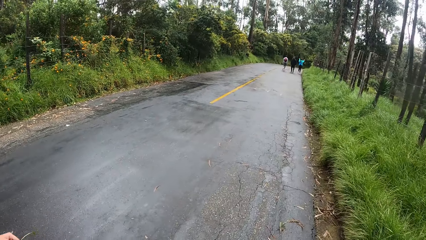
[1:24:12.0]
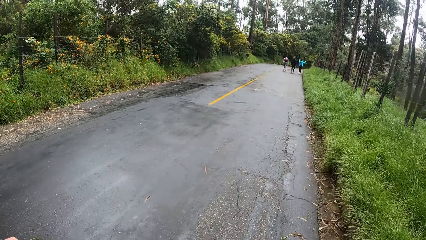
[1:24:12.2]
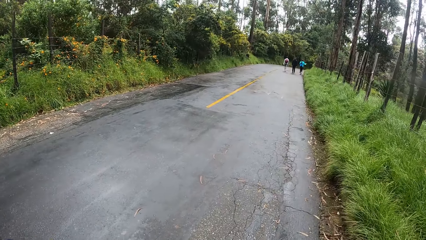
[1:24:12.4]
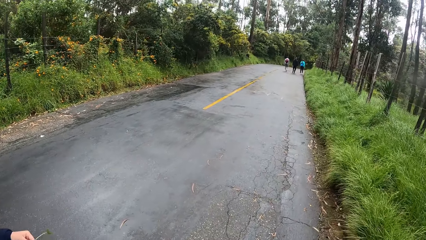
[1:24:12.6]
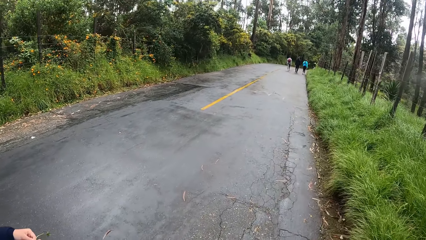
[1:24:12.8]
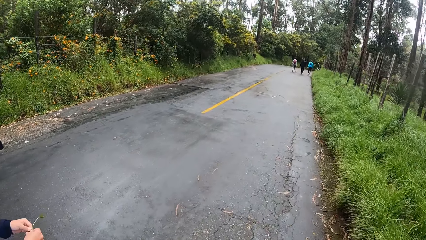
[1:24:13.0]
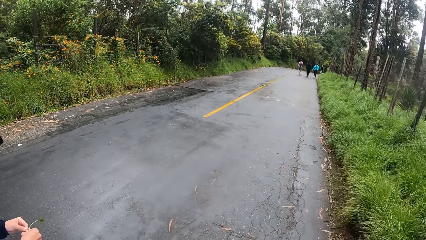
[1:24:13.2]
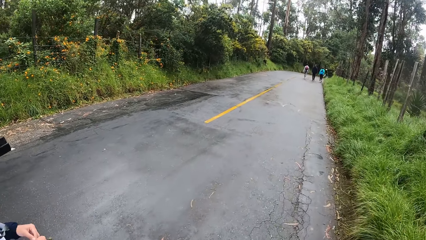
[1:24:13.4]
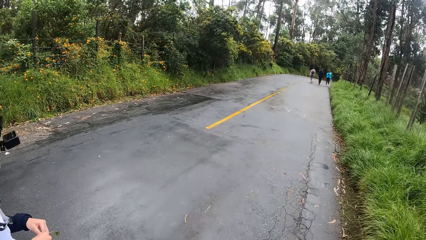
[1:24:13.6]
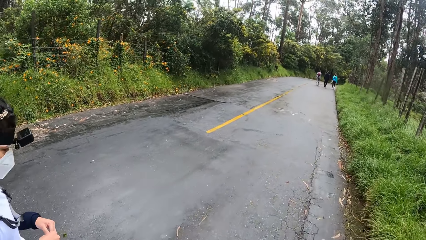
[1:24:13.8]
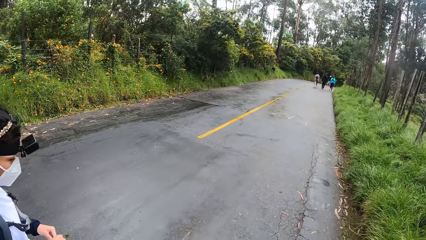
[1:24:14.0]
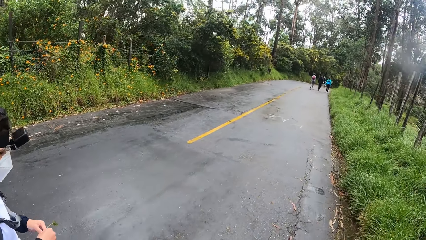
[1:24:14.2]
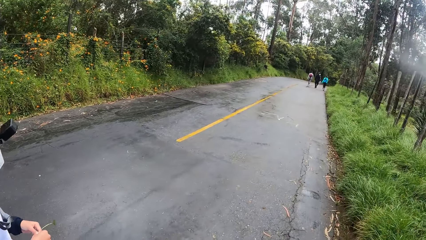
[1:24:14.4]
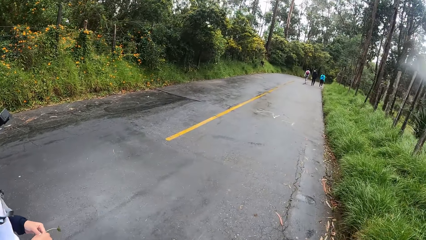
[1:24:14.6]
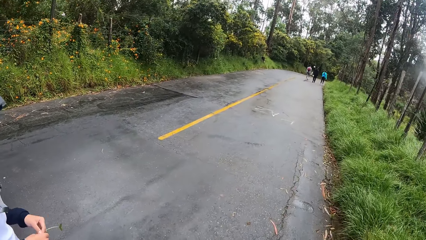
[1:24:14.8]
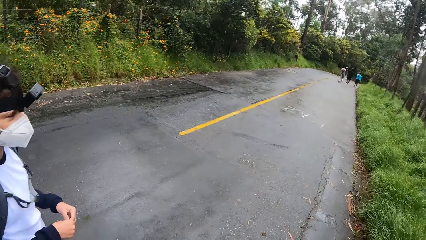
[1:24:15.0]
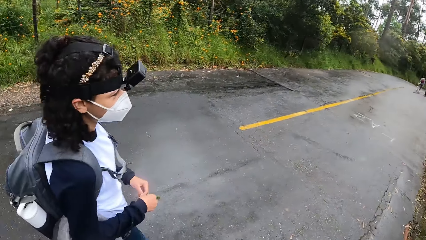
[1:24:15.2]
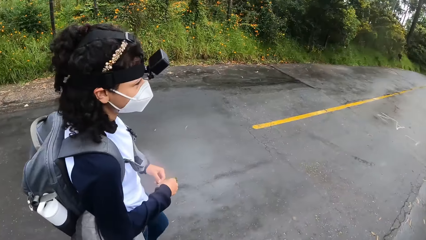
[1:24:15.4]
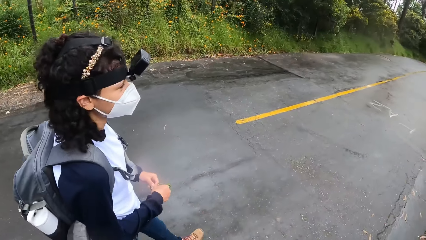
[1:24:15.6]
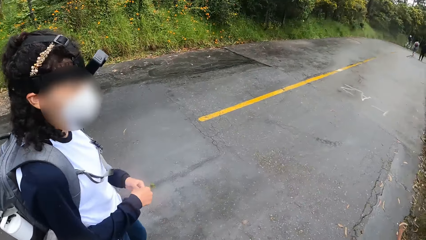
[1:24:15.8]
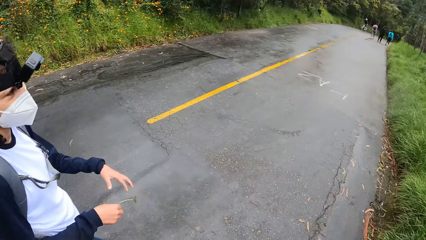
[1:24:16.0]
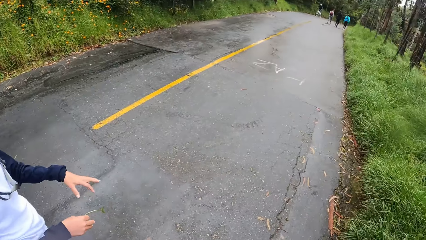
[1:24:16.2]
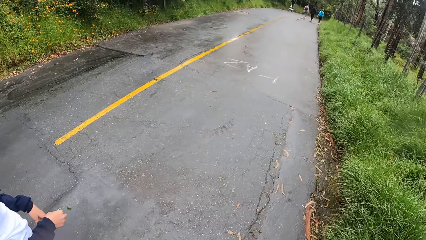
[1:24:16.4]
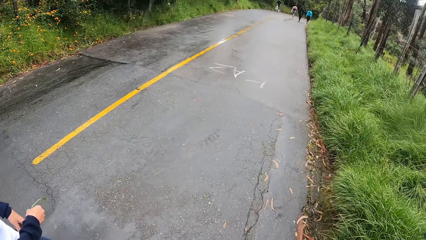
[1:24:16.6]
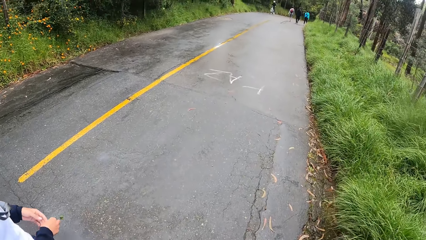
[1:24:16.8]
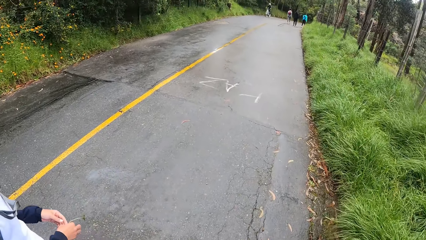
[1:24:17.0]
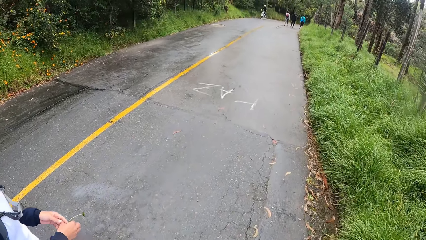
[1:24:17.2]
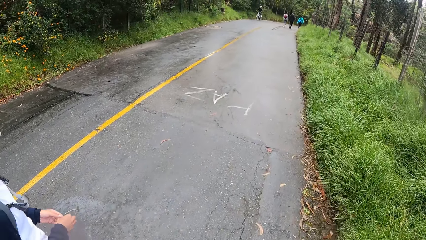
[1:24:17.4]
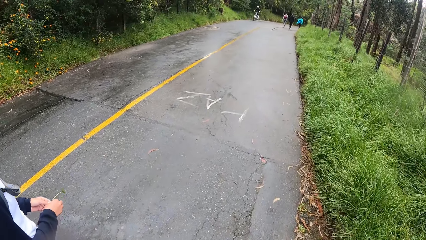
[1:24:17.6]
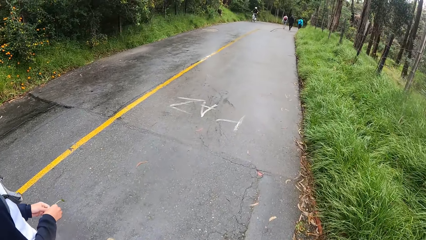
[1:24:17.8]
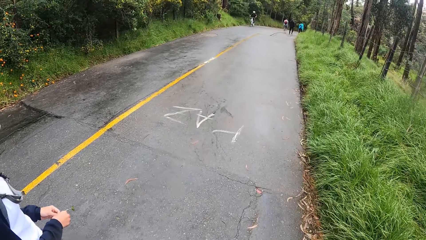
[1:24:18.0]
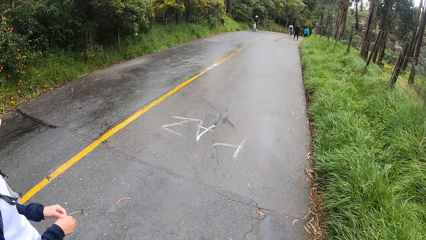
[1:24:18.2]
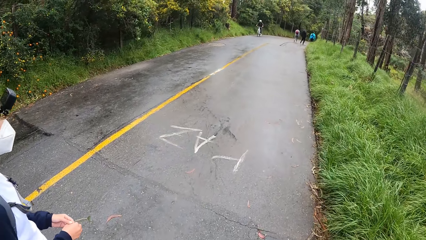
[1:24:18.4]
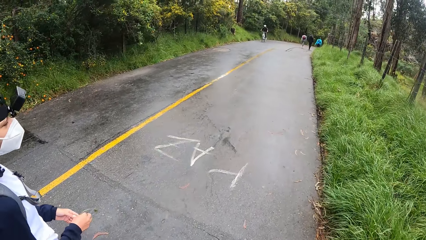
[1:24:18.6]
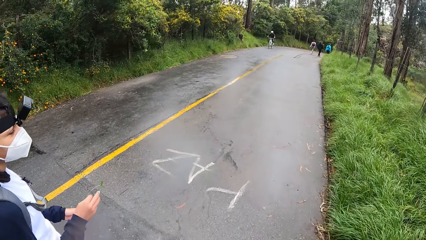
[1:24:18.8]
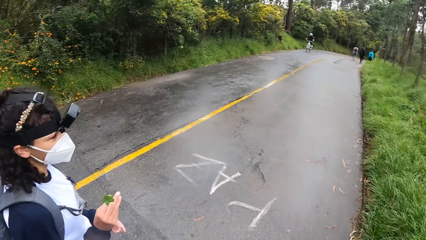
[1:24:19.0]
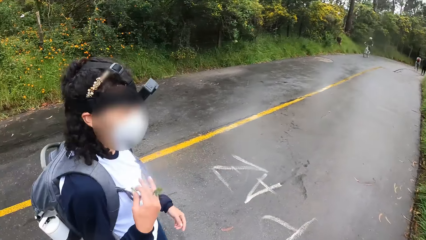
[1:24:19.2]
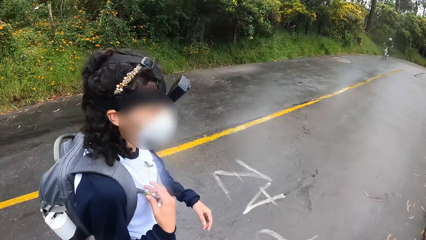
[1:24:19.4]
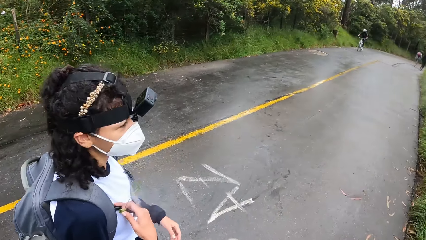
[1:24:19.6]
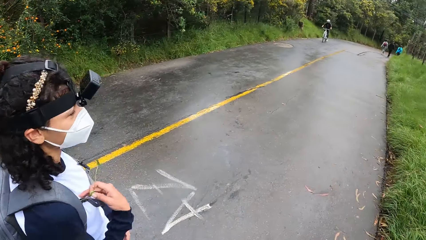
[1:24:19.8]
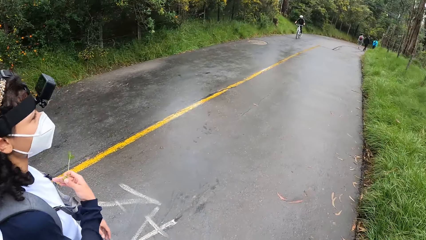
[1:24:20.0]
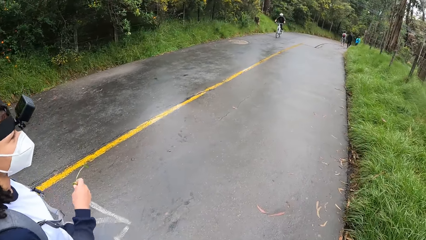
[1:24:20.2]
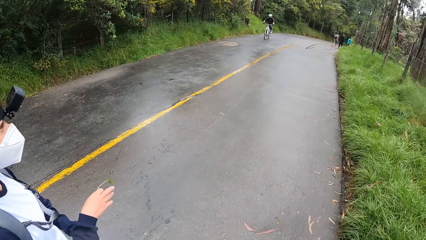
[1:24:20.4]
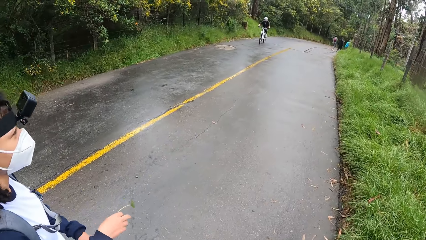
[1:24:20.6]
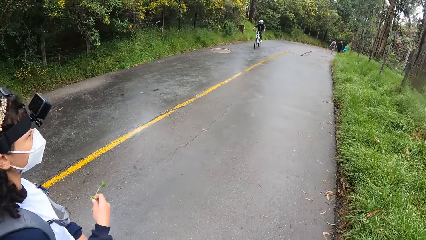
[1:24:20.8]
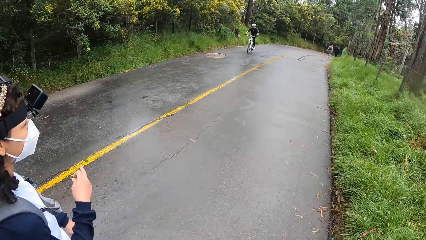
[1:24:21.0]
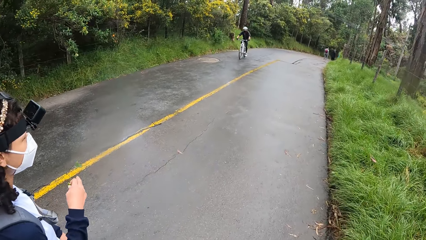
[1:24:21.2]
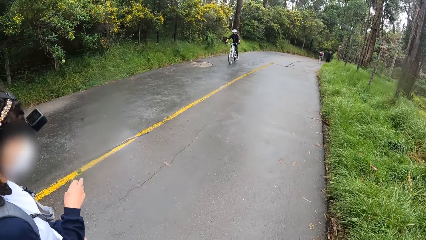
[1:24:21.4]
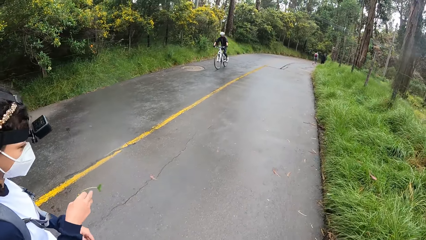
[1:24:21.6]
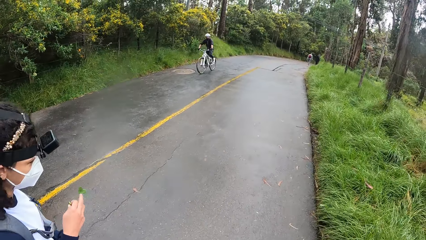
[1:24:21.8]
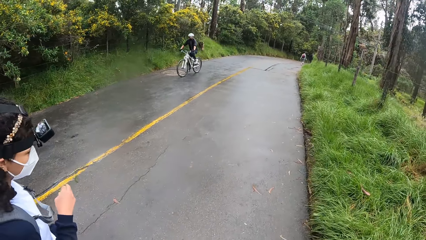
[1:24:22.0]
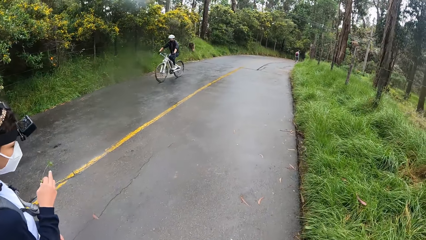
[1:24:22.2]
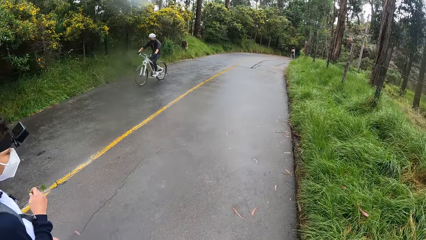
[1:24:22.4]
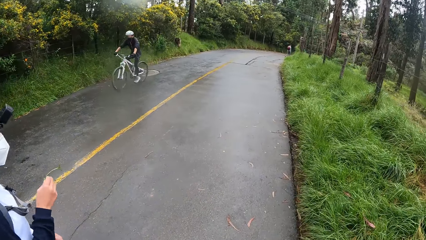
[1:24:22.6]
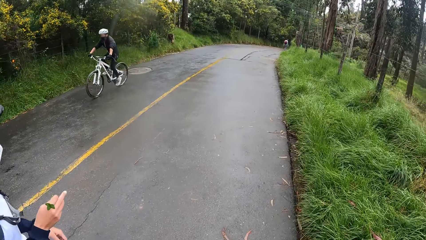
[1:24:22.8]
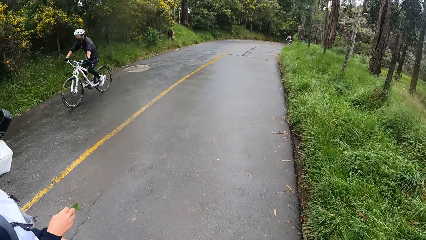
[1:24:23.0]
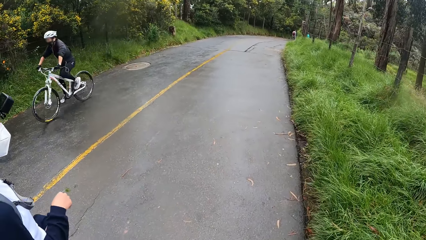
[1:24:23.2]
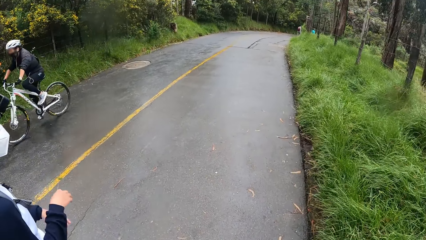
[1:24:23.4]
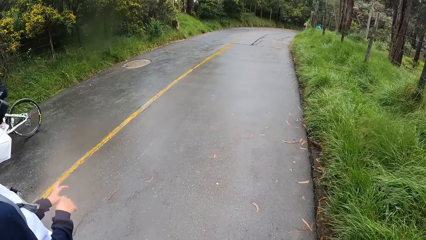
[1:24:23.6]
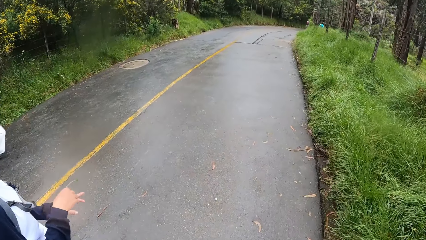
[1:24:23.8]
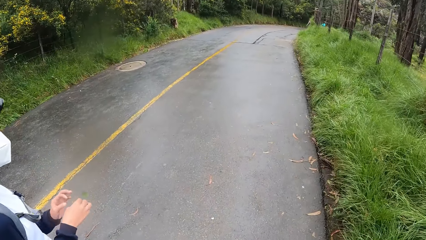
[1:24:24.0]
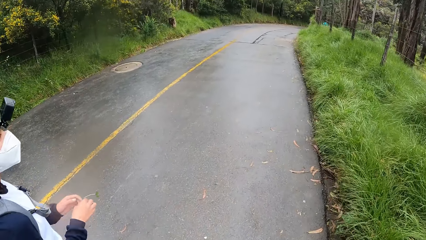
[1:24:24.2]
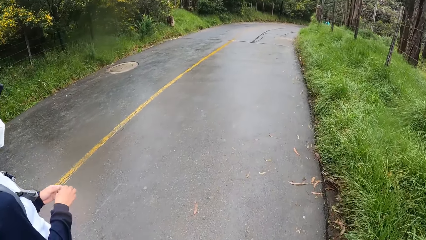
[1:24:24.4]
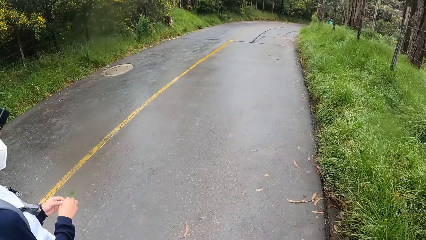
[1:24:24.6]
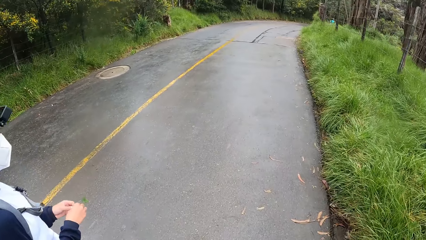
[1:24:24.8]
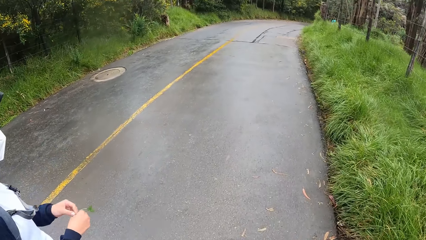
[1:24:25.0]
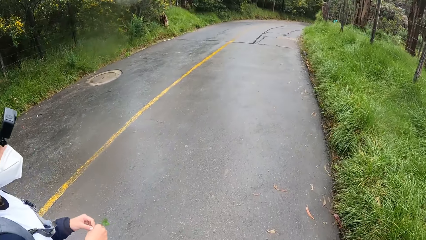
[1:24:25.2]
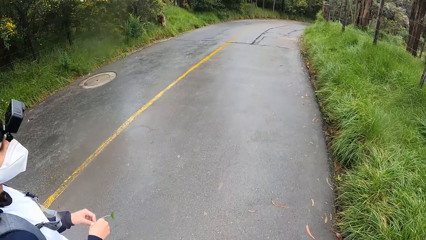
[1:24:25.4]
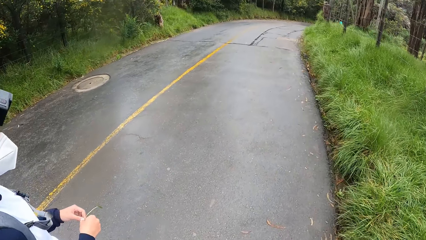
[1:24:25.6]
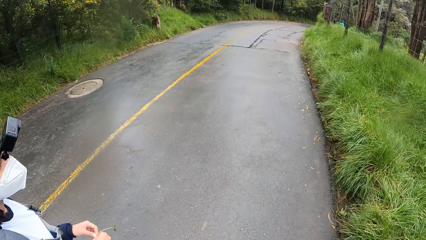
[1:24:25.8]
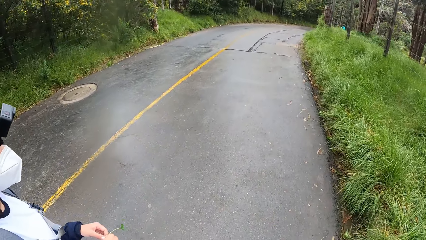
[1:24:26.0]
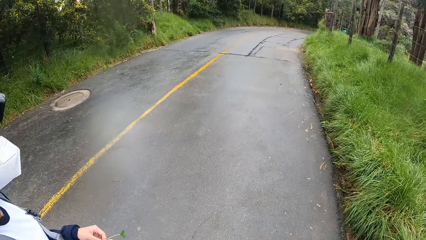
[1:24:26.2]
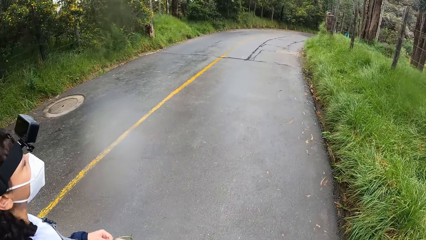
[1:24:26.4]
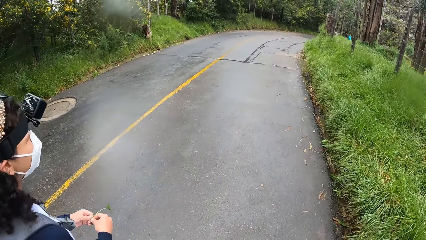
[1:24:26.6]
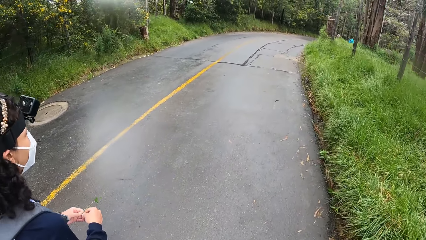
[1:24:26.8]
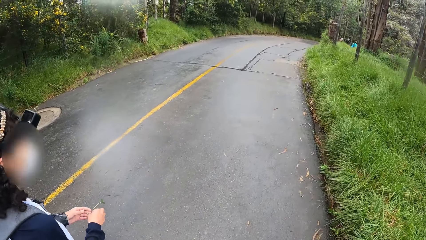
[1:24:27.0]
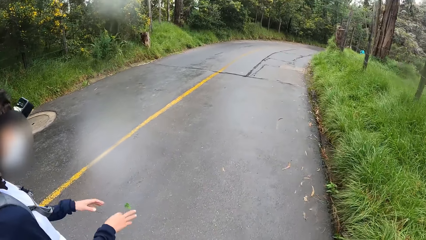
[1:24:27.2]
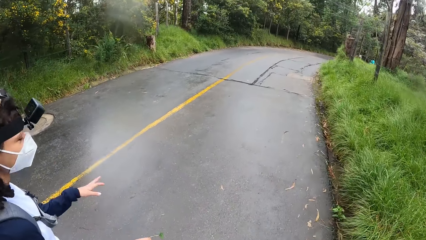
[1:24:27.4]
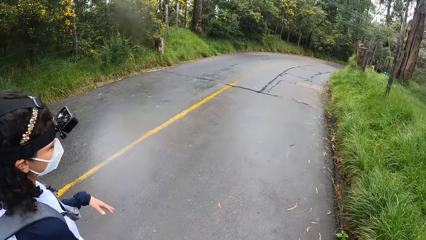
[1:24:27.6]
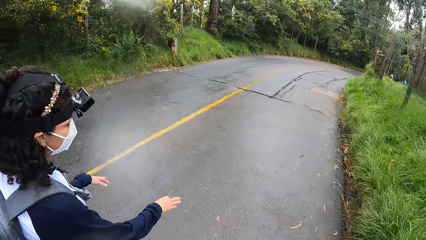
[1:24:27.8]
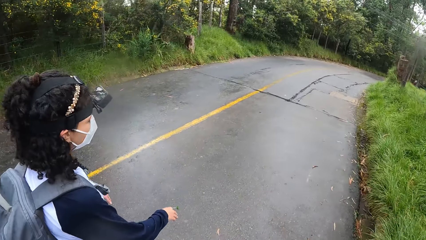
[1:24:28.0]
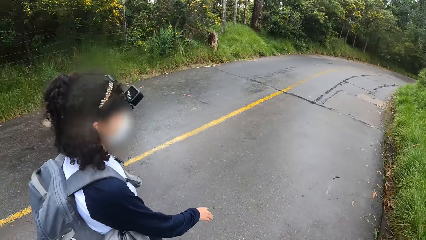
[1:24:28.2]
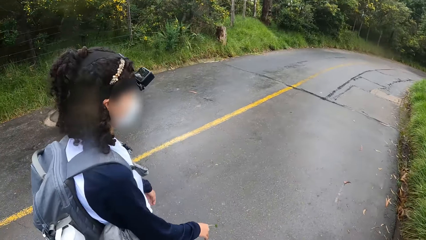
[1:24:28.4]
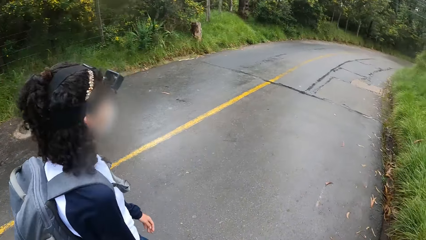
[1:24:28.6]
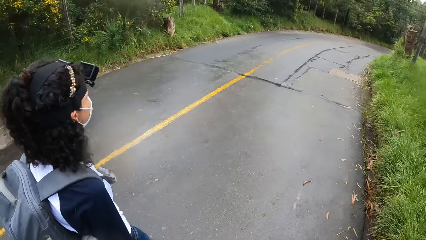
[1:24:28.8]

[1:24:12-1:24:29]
The woman fiddles with the plant with both hands. The woman holds the plant with her right hand. The woman fiddles with the plant with both hands. The woman holds the plant with her right hand. A man rides past the camera wearer. The woman fiddles with the plant with both hands. The woman holds the plant with her right hand.
